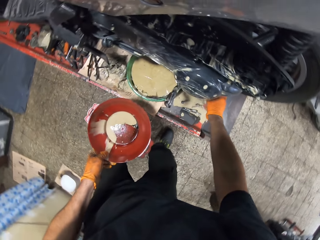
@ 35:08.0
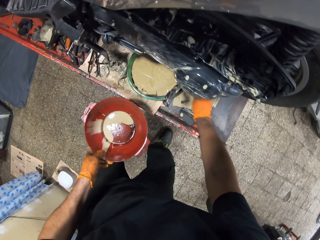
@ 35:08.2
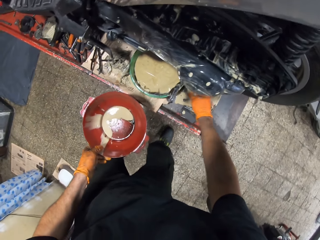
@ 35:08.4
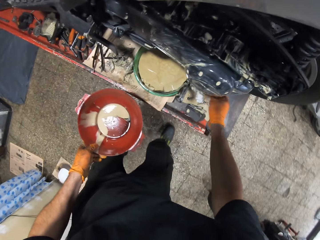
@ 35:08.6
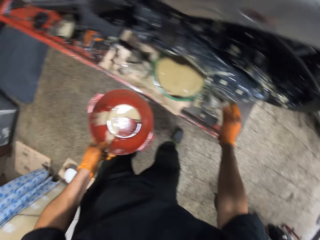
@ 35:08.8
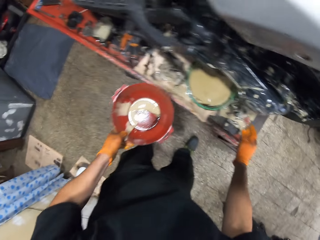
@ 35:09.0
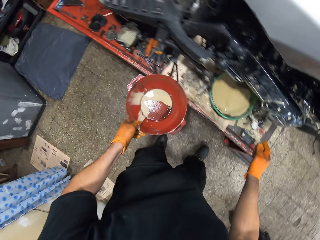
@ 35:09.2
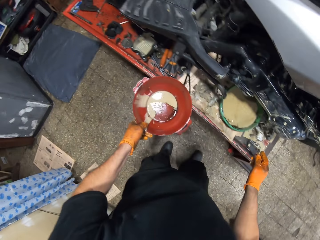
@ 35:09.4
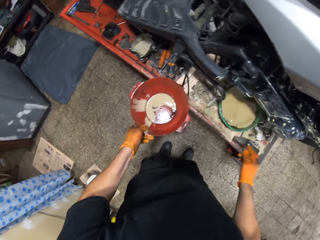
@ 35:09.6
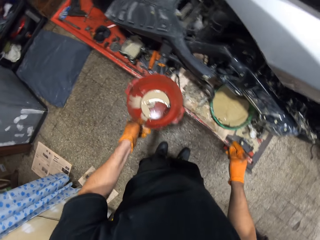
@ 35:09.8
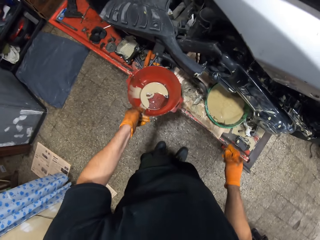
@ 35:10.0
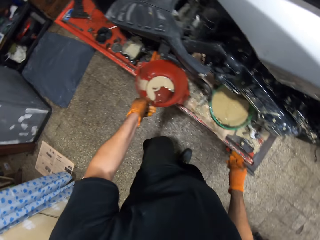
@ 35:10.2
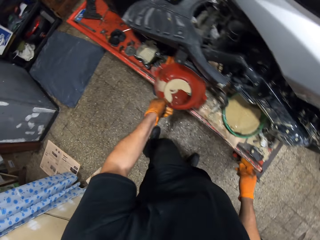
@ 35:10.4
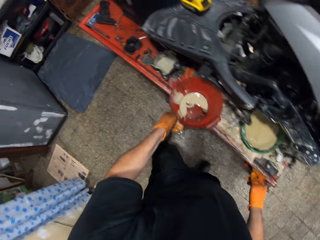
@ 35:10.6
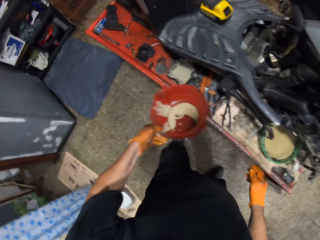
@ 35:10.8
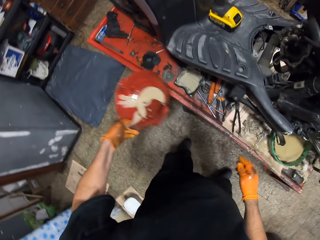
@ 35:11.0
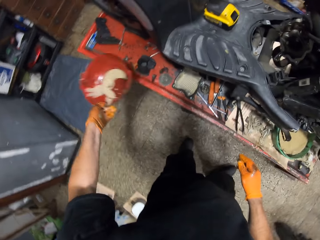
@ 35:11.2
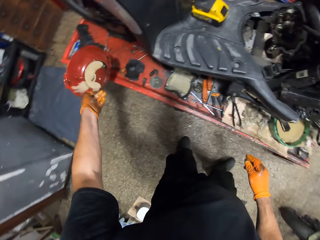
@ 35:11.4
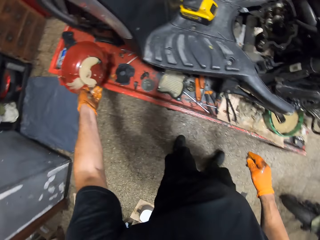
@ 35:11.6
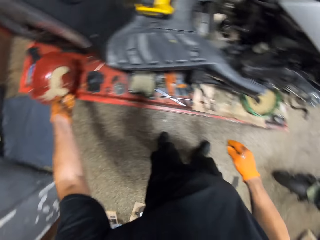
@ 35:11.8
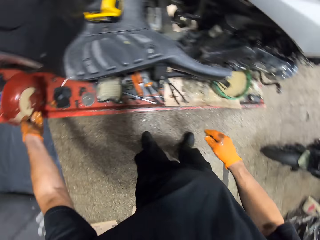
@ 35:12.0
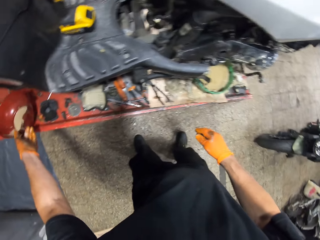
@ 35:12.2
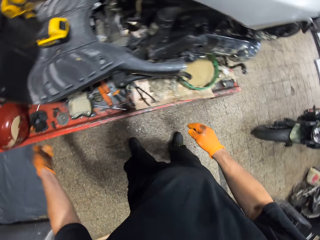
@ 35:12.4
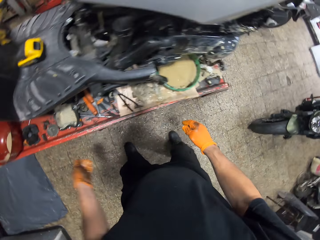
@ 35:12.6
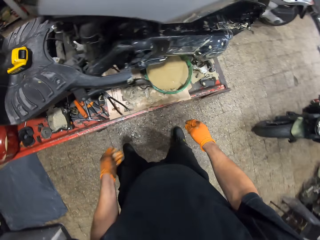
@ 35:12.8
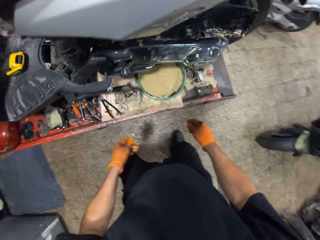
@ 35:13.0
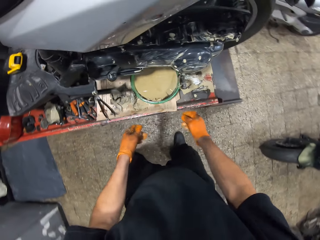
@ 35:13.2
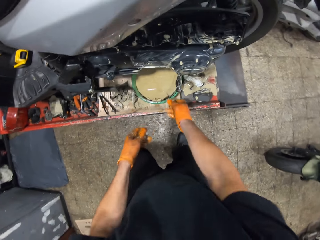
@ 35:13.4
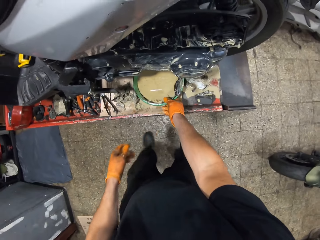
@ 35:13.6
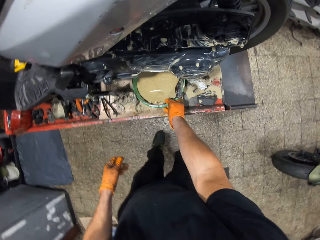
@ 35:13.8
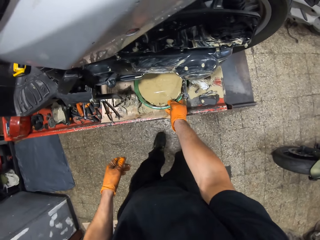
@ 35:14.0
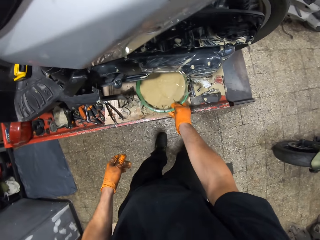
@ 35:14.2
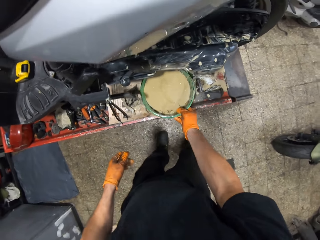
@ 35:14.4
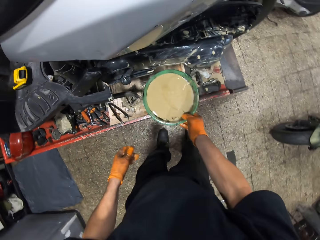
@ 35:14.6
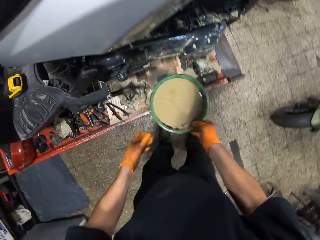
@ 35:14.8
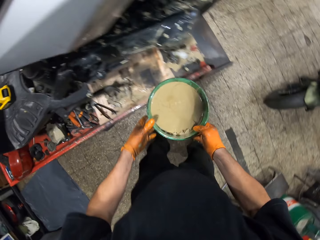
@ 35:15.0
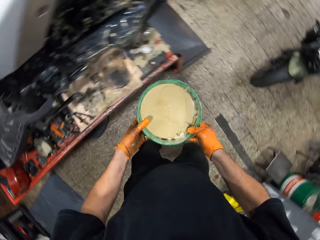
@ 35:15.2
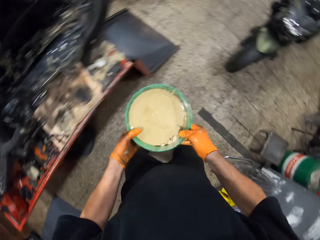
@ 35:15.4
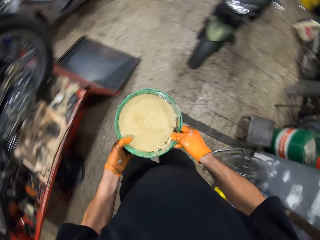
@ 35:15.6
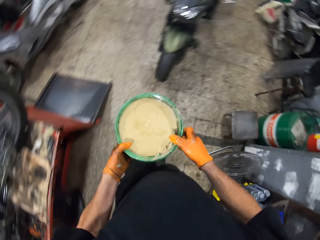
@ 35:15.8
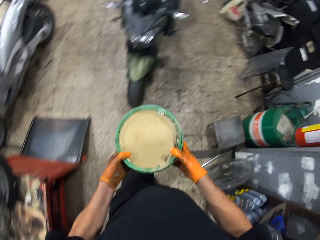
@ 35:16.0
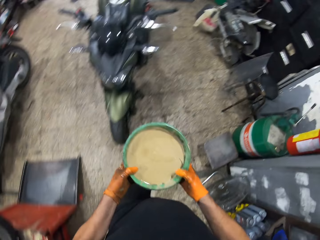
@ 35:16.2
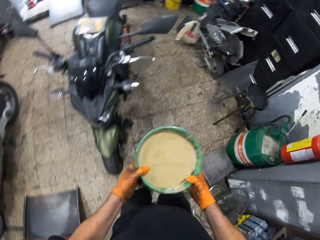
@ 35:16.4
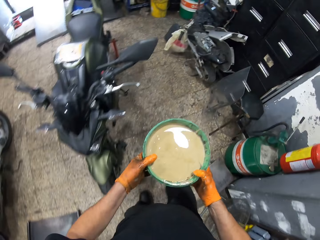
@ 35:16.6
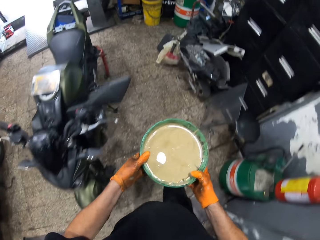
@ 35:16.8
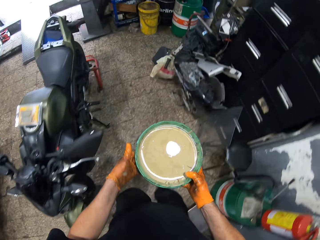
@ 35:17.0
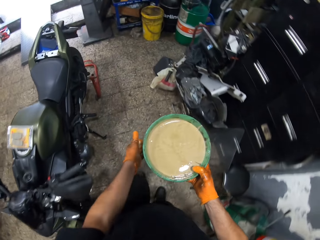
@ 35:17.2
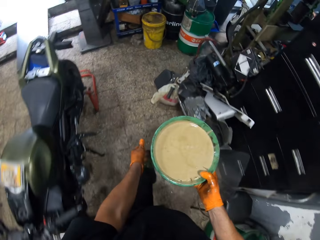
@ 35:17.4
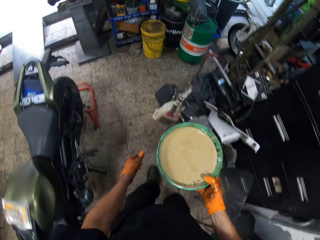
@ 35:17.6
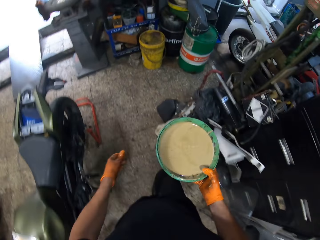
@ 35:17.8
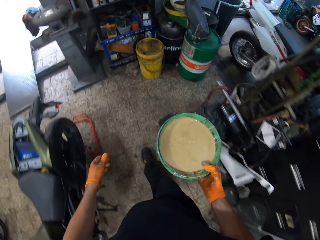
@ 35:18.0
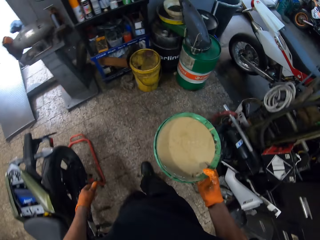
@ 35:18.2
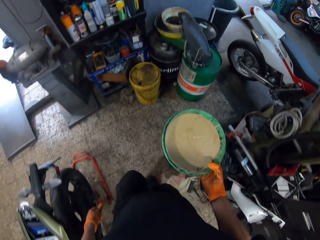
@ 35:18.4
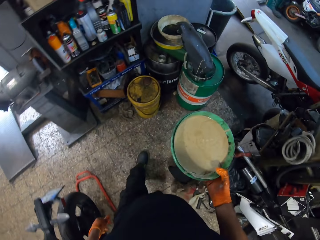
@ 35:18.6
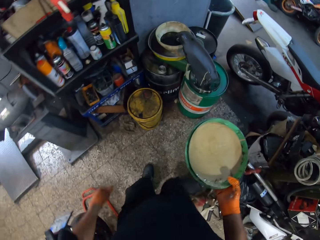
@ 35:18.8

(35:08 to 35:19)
The camera wearer wipes the oil on the motorbike lift machine. He lifts the wine colored bowl on the workshop lift table with his gloved left hand. He puts the bowl on the motorbike lift machine. He carries the green bowl on the workshop lift table with his gloved right hand. He takes the bowl. He walks to a spot in the workshop with the green bowl in both gloved hands. He removes his gloved left hand from the green bowl in his gloved right hand.

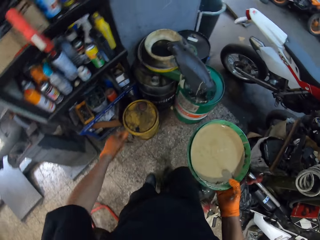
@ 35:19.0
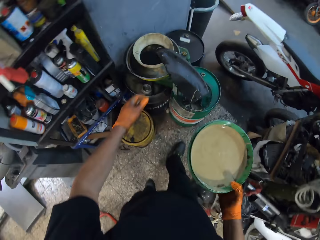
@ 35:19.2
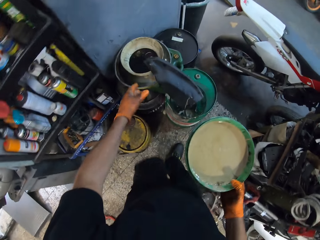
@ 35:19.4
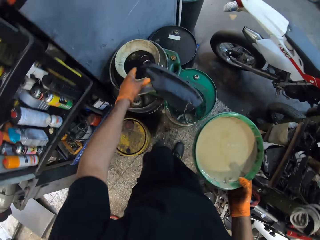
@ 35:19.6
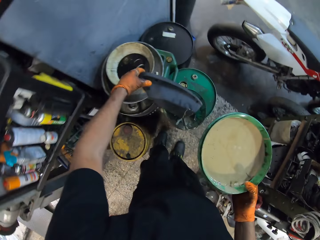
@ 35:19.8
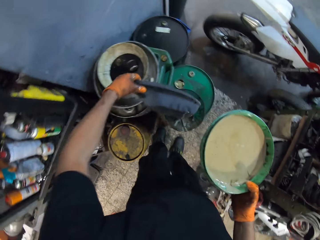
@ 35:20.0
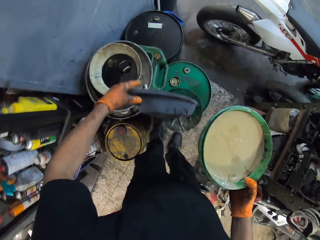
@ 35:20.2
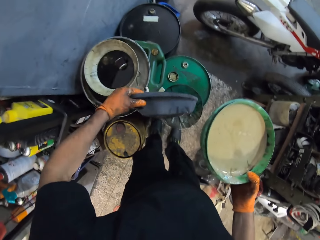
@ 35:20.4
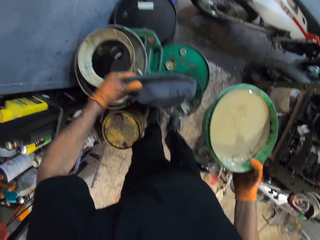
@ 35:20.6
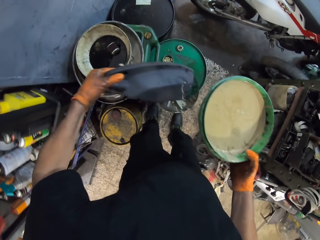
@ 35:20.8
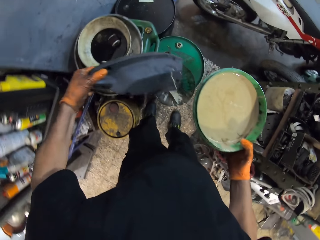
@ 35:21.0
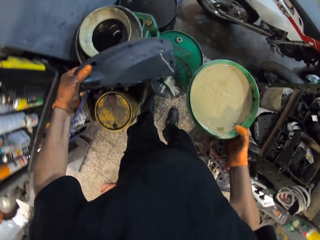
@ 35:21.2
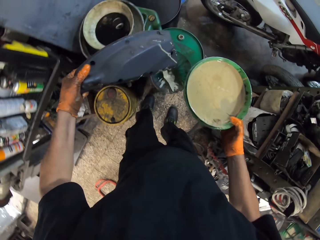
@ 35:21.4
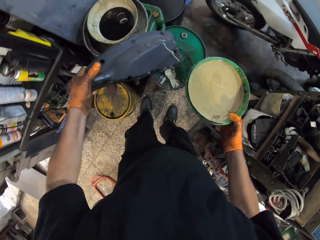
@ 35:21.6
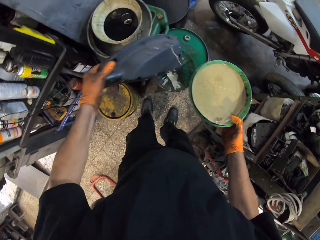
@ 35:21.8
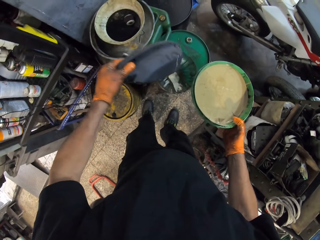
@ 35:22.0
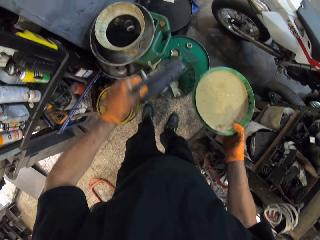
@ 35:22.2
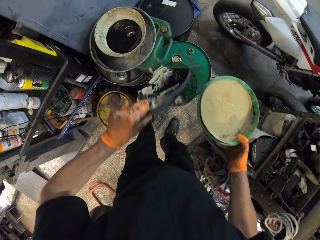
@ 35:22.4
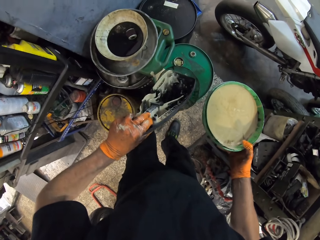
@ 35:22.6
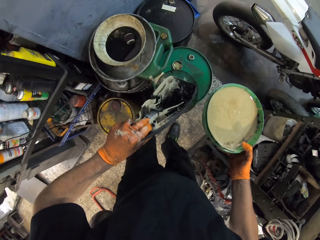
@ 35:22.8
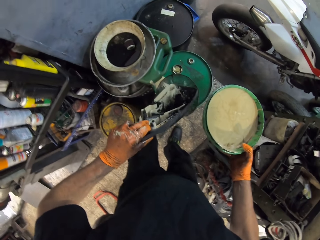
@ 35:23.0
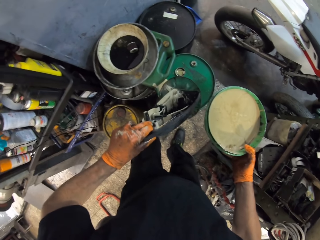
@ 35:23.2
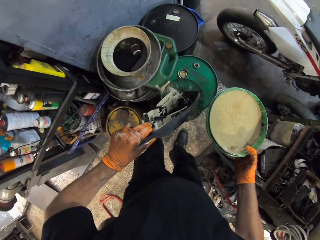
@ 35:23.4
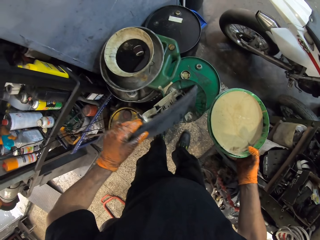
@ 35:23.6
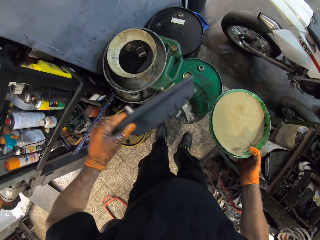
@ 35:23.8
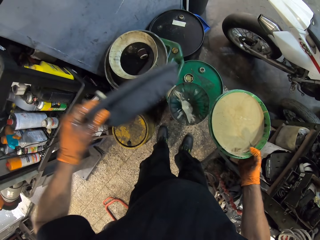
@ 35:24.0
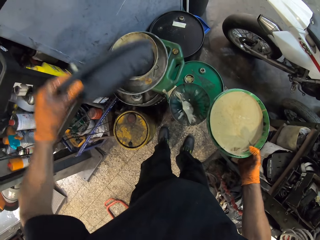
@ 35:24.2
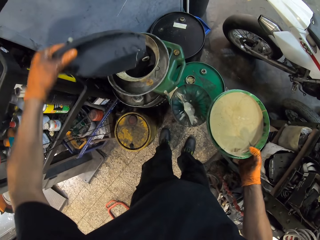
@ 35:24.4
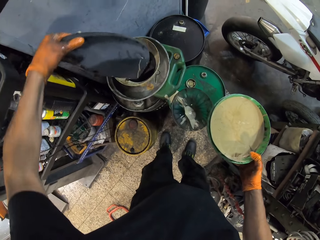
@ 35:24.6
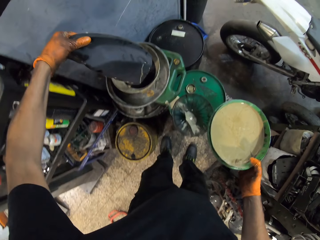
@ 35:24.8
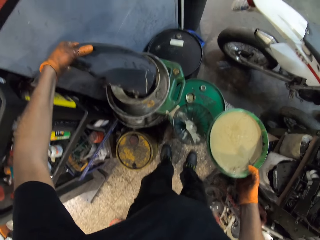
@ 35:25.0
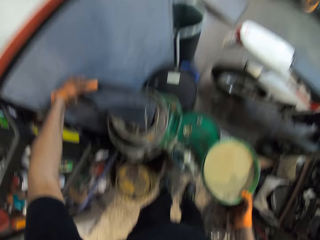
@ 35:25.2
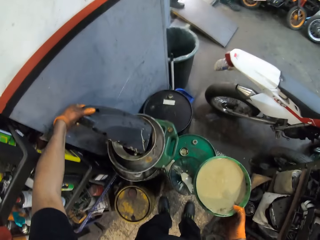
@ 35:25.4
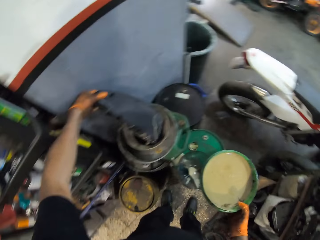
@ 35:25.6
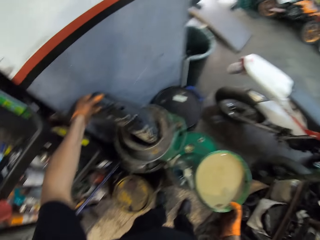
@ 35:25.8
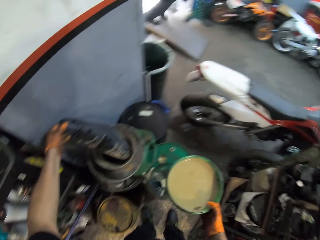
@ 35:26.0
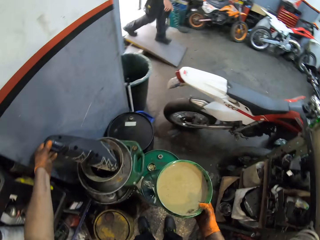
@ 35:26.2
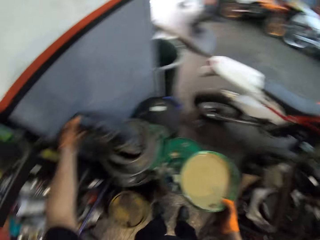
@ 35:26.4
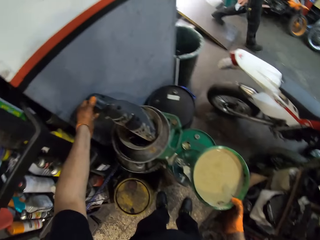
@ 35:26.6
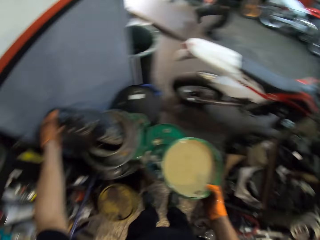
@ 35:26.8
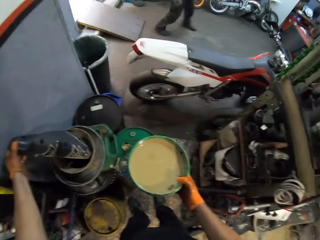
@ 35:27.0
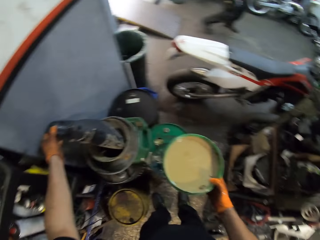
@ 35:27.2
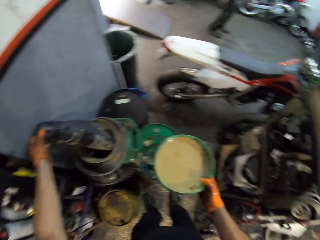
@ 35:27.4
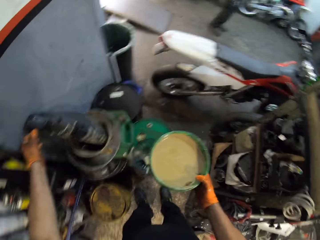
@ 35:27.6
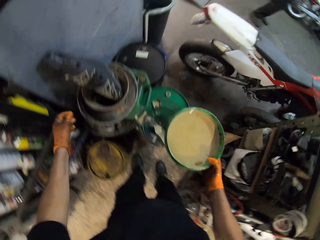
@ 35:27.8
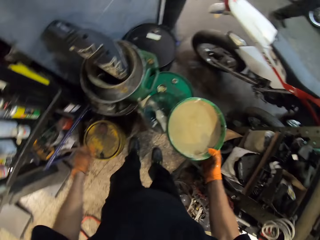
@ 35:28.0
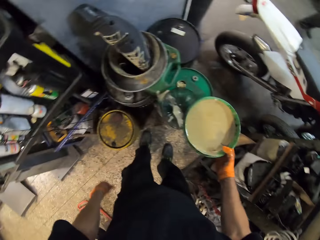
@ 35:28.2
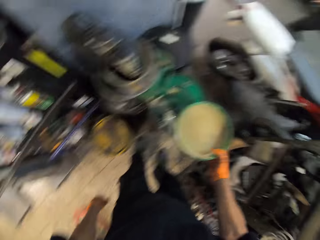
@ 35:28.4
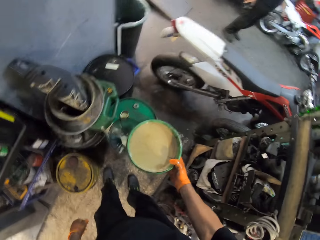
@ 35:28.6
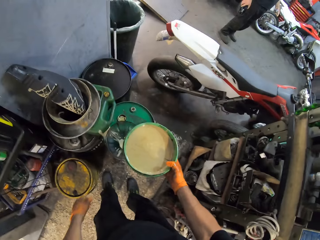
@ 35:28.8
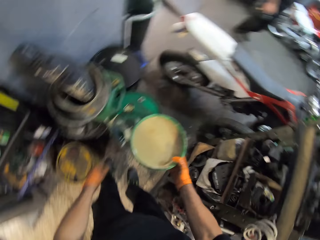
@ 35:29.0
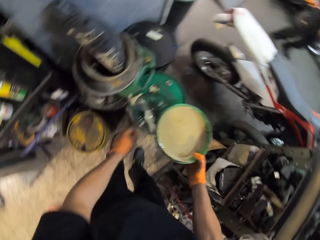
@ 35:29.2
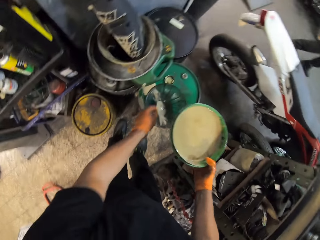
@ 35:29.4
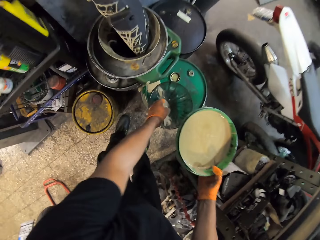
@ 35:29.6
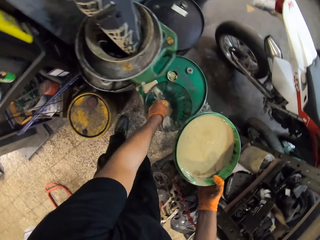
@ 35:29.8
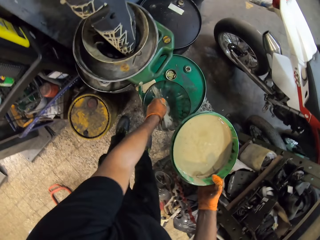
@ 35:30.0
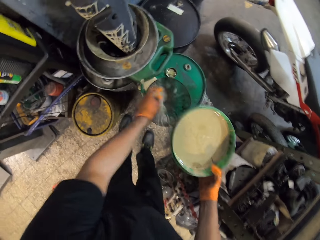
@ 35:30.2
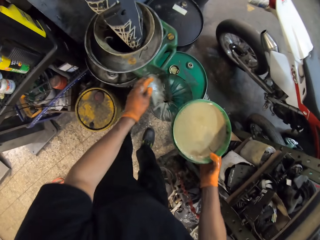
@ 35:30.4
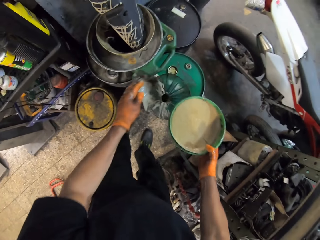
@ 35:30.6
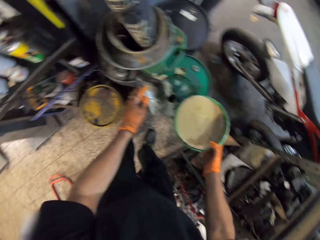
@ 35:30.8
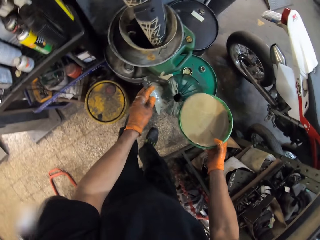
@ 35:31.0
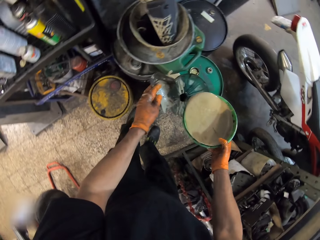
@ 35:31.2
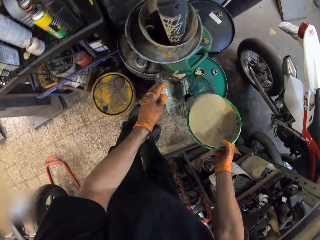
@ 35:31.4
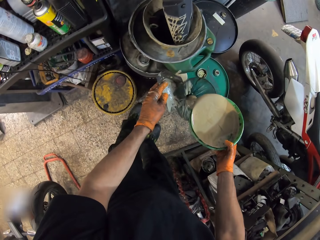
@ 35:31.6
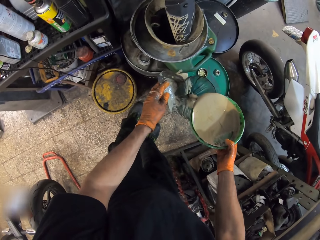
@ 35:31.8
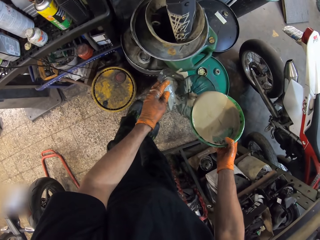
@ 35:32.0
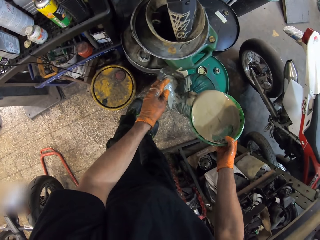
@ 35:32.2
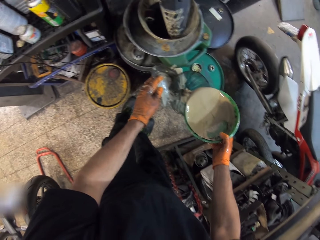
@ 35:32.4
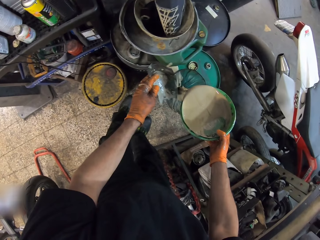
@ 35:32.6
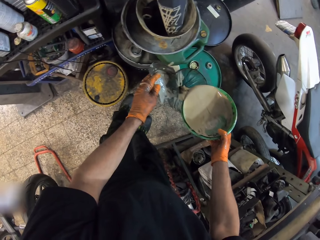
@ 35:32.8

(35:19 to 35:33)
The camera wearer picks up a scooter spare part with his gloved left hand from a metal can on the floor. He drops the scooter spare part with his gloved left hand on the metal can on the floor. He removes a cover from the metal can on the floor with his gloved left hand. He pours the engine oil in the green bowl in his gloved right hand inside the metal can on the floor.
